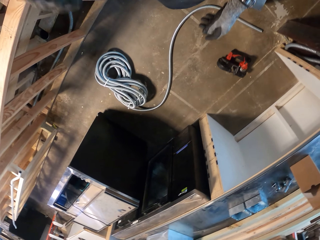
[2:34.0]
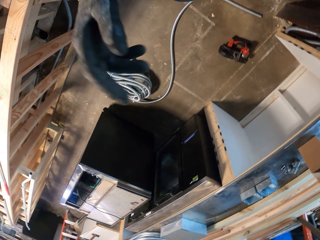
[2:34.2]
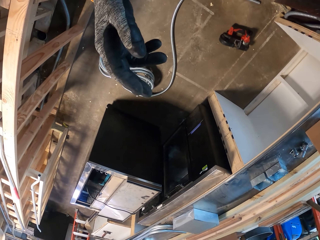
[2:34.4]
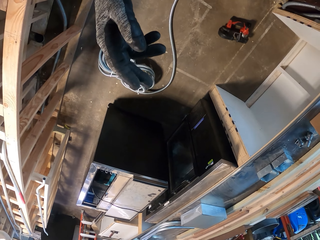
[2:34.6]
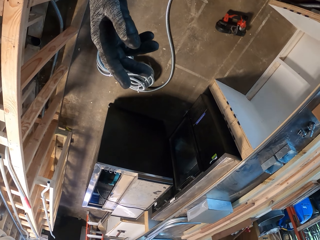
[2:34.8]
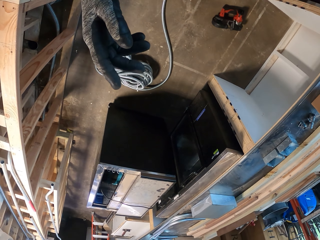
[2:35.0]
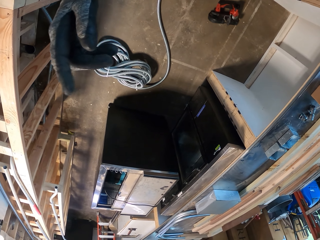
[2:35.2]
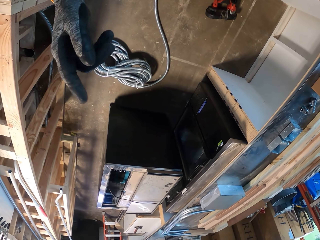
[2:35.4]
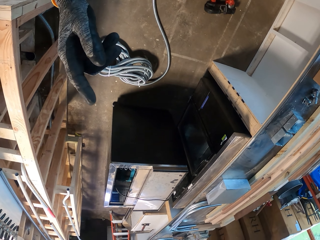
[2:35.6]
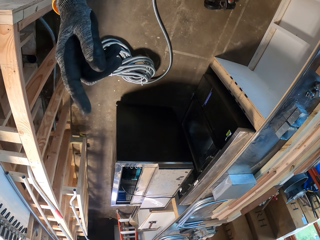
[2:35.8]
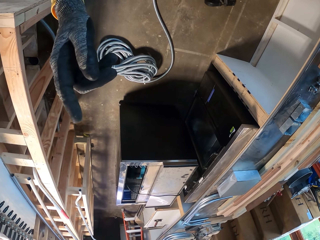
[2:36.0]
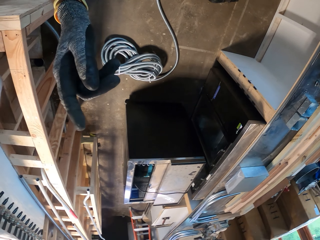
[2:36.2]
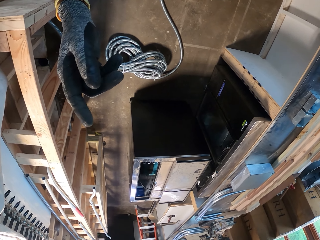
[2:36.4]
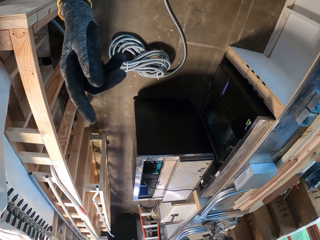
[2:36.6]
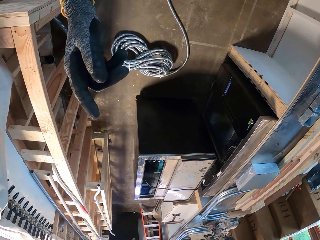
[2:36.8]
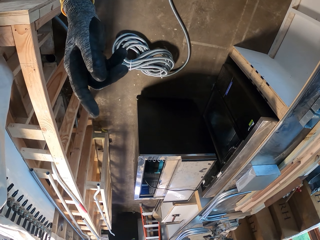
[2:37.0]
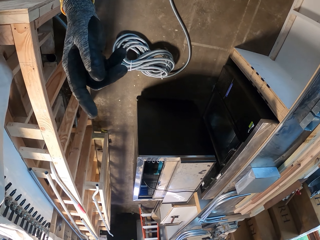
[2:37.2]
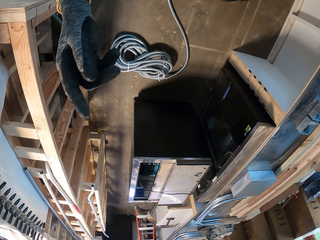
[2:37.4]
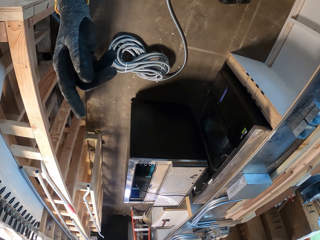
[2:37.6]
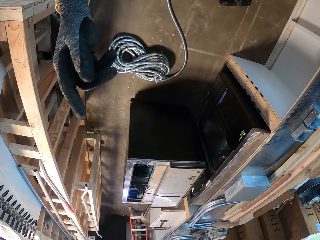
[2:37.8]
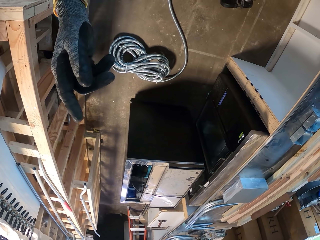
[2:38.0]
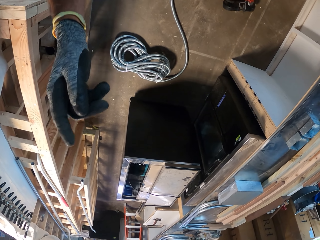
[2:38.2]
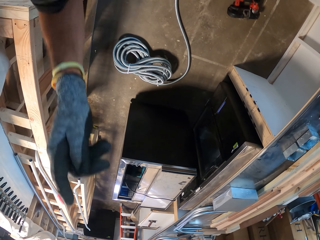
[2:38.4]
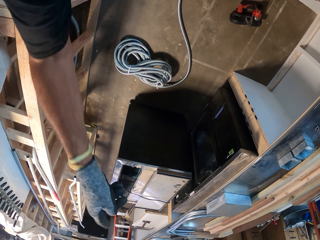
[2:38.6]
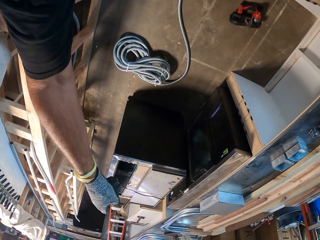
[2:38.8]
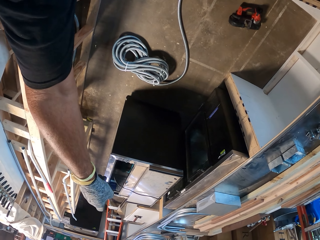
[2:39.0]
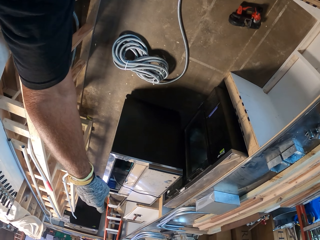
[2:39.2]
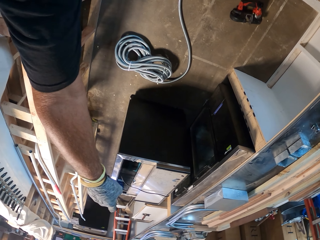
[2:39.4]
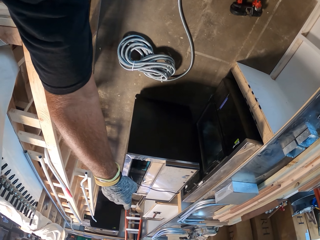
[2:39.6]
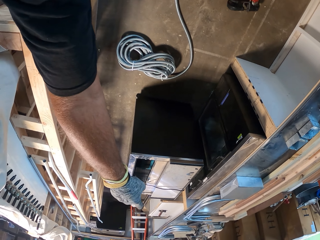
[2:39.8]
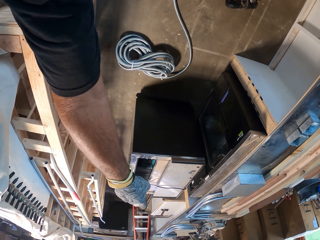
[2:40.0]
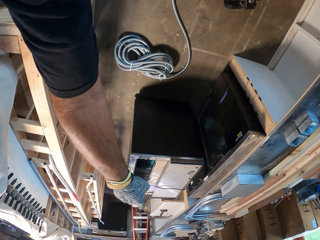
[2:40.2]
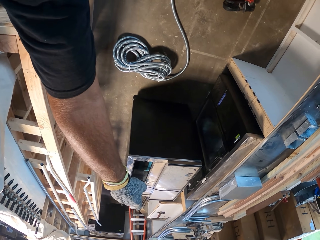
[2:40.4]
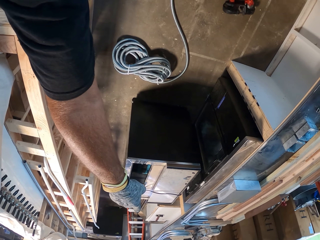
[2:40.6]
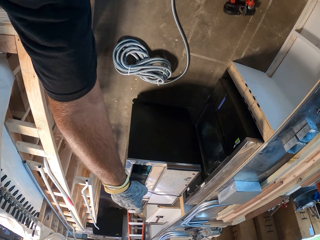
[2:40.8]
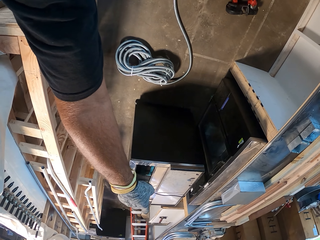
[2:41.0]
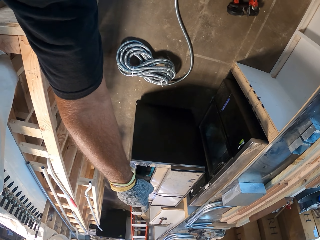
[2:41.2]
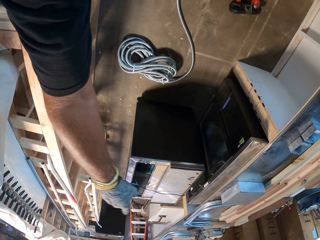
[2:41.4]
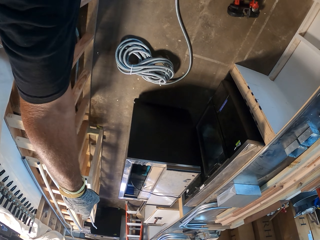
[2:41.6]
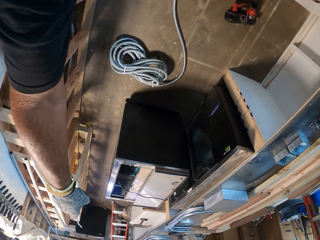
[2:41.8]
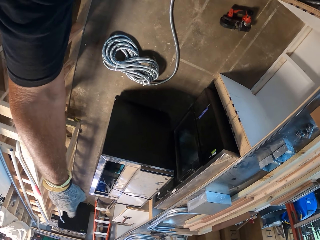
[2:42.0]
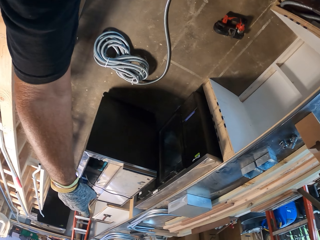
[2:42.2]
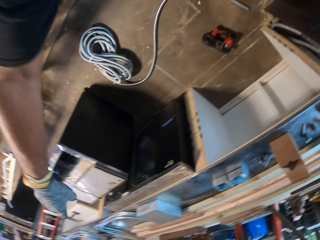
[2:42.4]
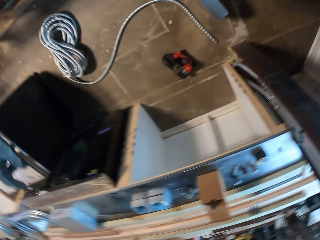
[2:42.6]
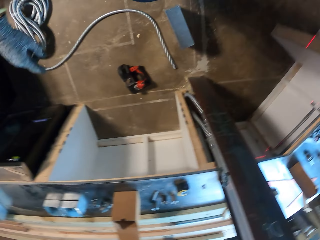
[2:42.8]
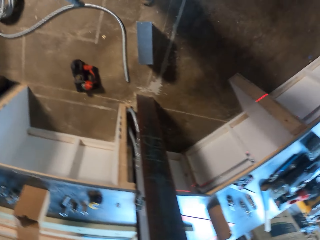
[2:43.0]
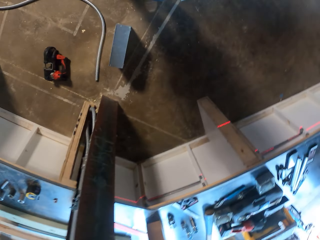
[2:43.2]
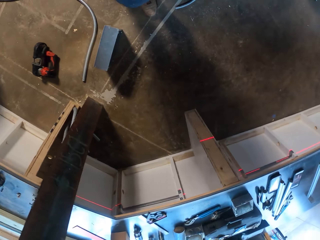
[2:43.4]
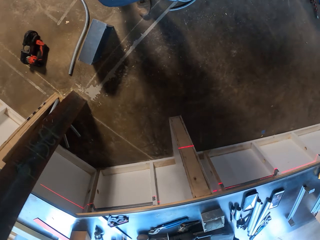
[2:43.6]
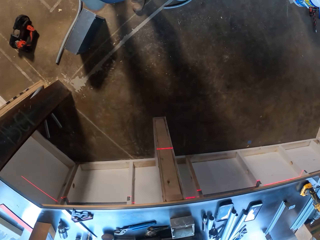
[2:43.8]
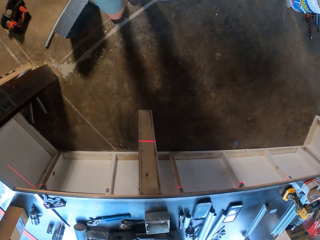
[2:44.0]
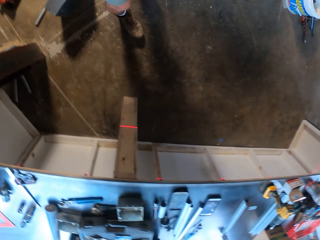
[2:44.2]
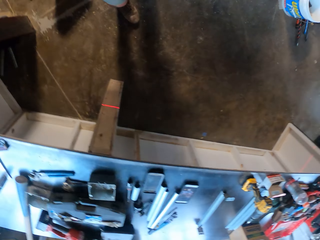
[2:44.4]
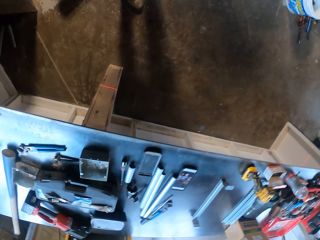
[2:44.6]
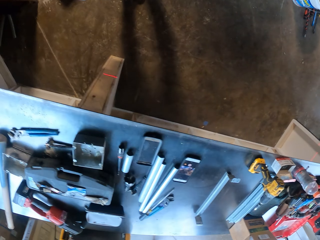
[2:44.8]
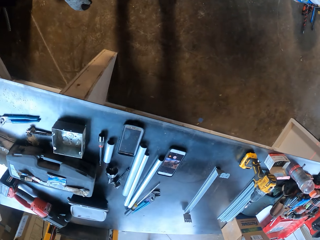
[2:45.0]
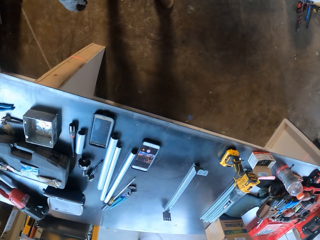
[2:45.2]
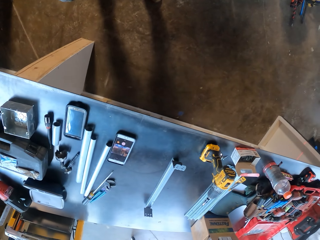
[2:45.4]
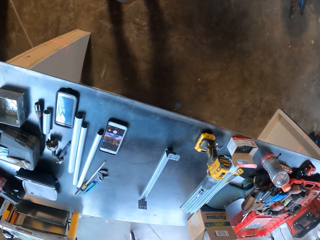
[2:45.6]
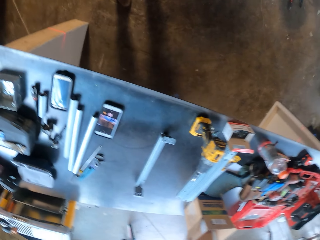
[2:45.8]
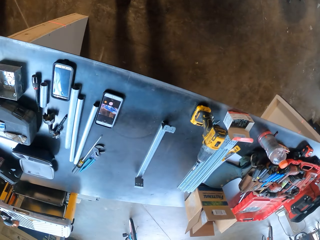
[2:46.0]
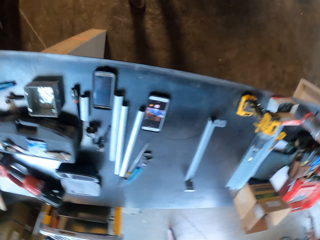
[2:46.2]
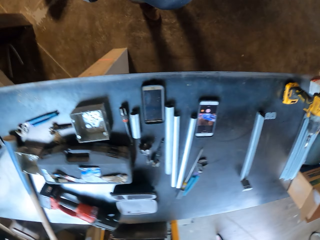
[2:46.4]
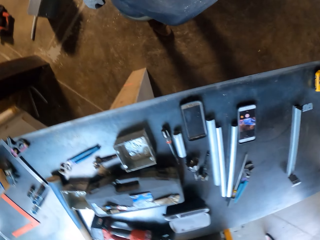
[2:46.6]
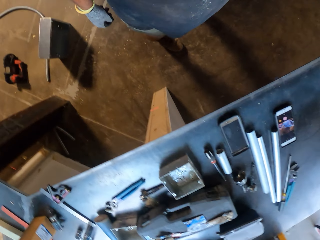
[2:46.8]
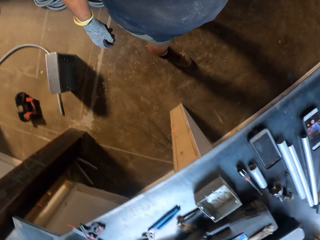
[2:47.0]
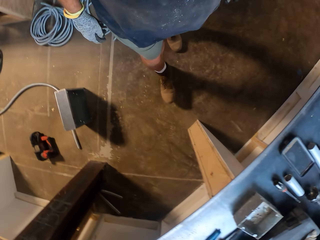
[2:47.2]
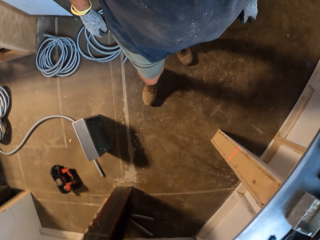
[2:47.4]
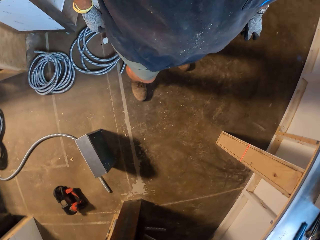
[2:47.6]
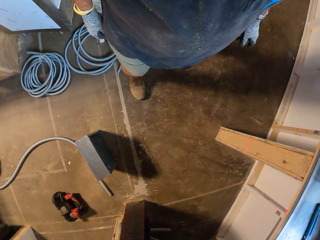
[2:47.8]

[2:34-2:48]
The camera wearer counts something. They point towards something. They look around the room.

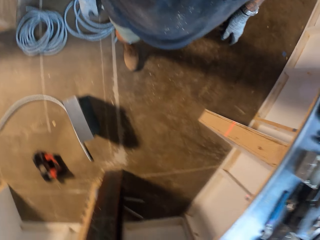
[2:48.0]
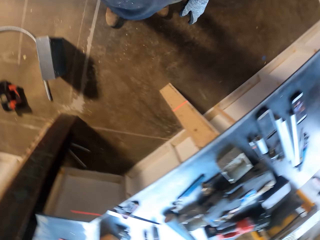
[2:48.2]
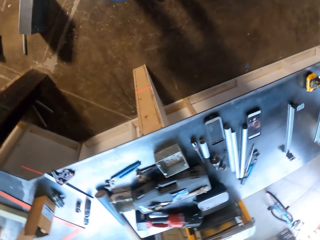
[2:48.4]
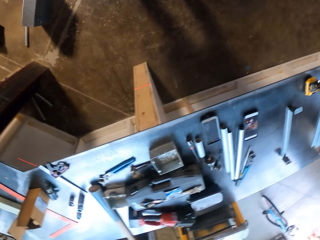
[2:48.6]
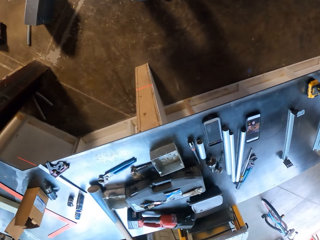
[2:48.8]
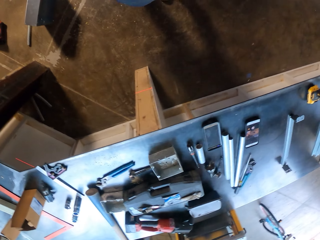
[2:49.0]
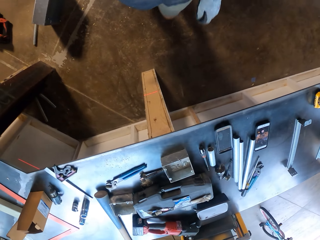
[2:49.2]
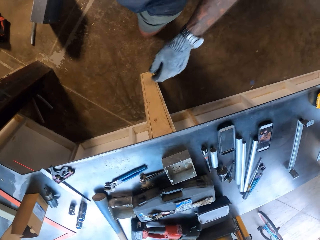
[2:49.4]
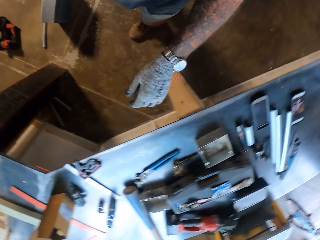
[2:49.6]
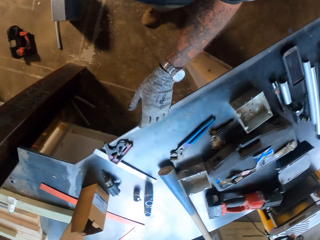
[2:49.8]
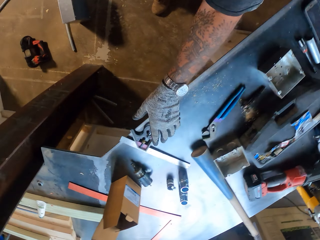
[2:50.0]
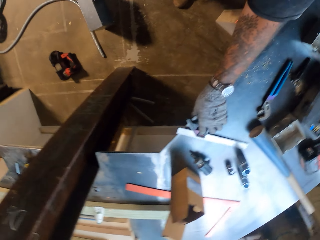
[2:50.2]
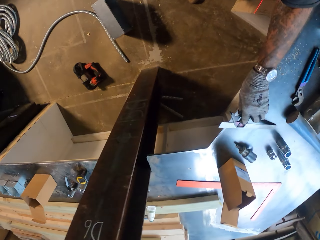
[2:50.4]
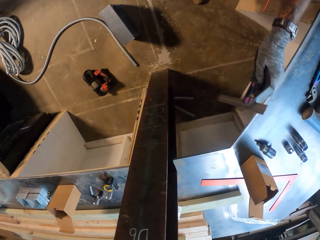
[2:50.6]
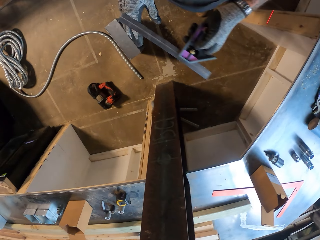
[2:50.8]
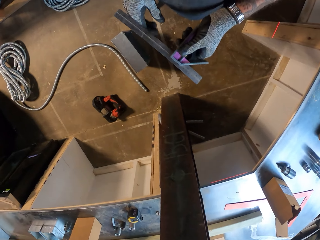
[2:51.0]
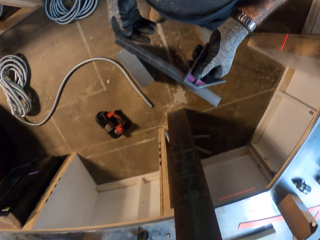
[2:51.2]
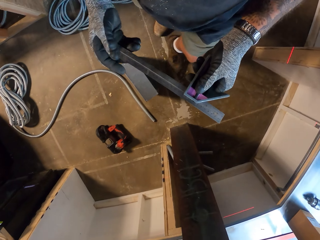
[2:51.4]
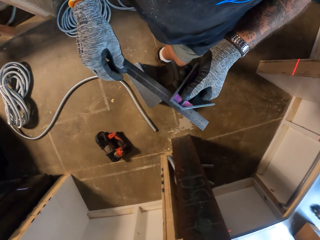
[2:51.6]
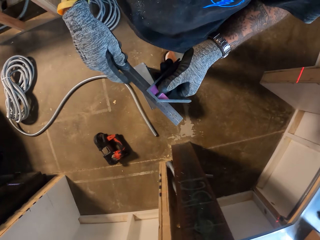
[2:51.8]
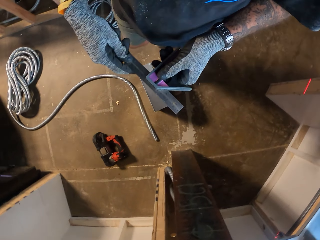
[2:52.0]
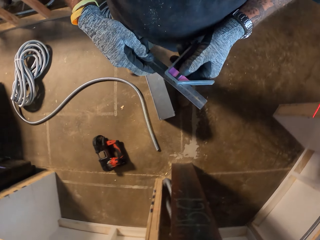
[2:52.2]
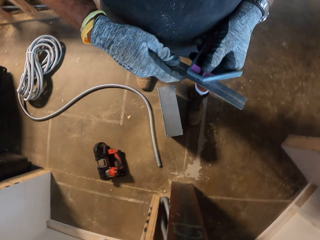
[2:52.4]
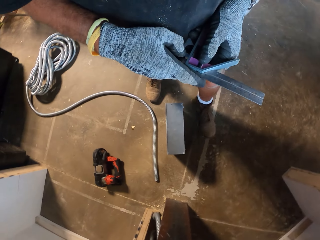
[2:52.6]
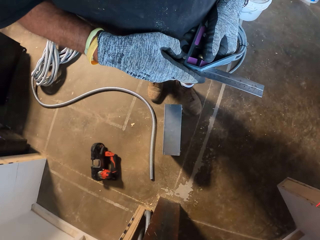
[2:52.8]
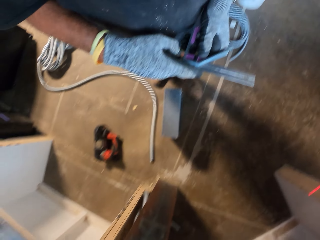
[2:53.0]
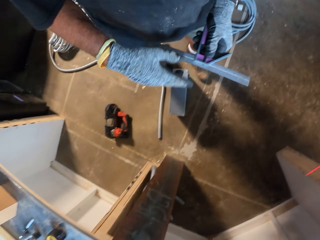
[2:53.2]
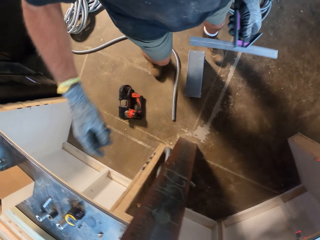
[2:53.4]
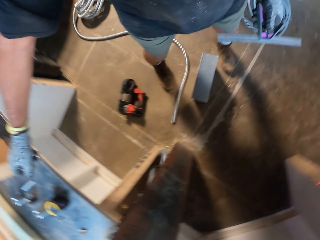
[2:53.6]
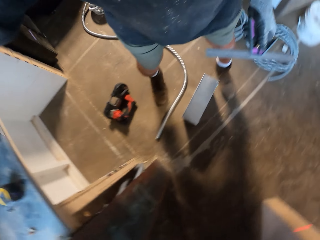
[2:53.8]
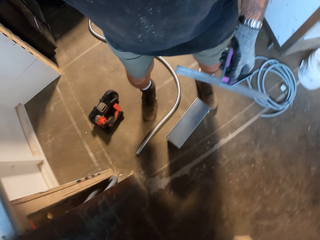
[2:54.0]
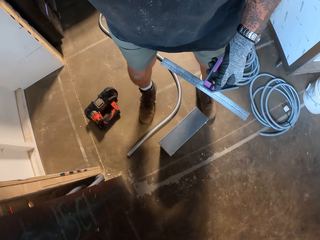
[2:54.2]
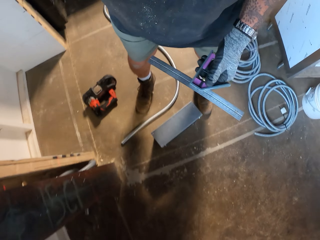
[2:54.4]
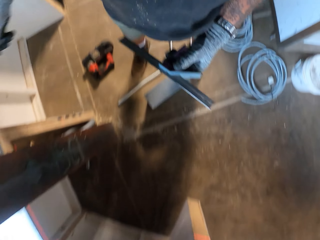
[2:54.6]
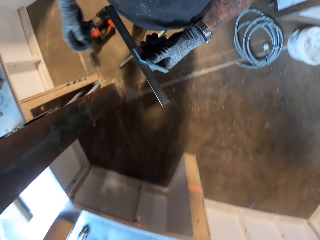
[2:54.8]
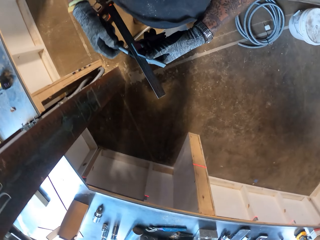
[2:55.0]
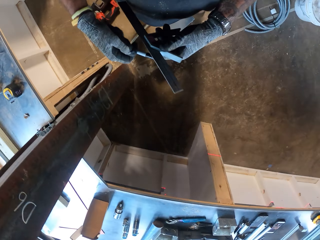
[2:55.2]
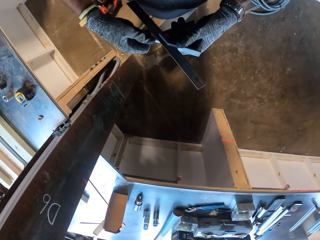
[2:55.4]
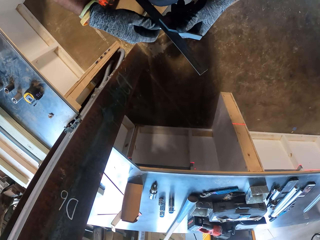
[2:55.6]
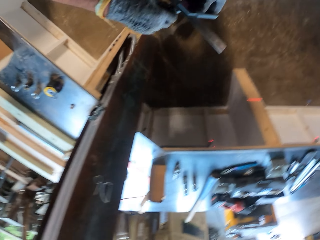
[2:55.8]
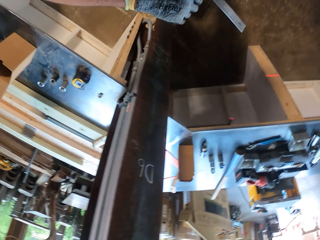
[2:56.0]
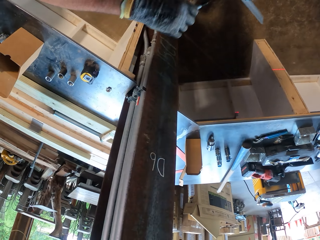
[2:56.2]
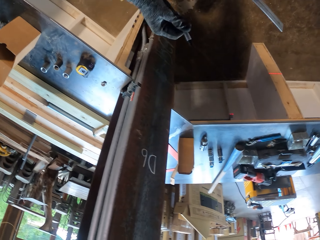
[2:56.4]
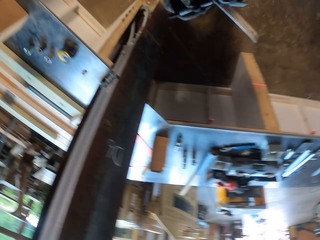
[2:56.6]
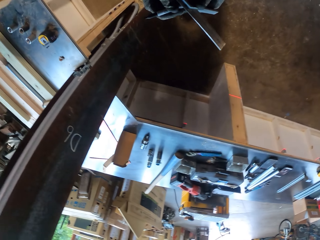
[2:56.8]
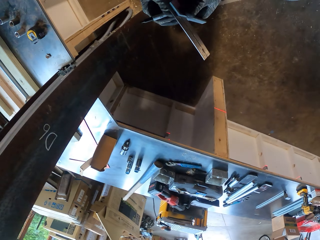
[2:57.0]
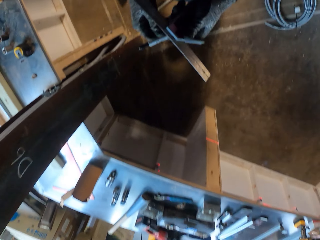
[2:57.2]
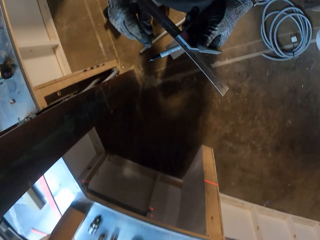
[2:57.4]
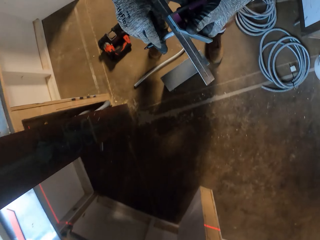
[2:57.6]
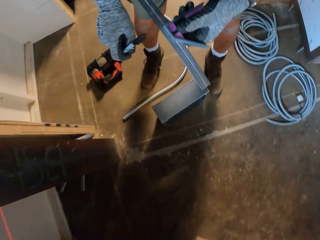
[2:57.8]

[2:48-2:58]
The camera wearer picks up a ruler from the table. They pick up a pencil from the table. They put an object on something.
